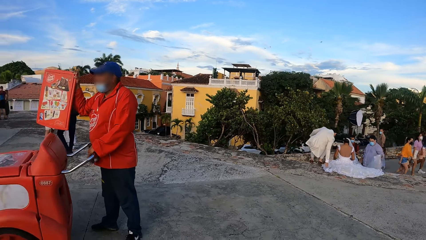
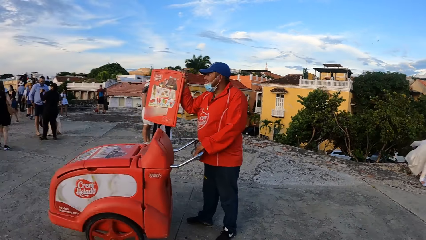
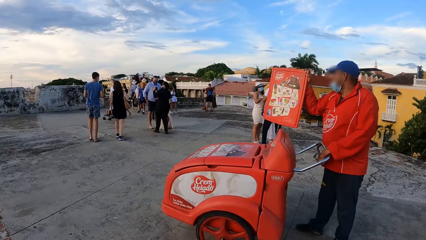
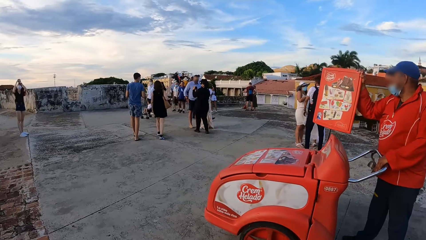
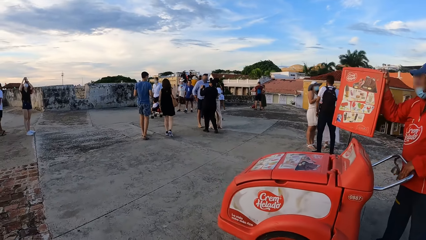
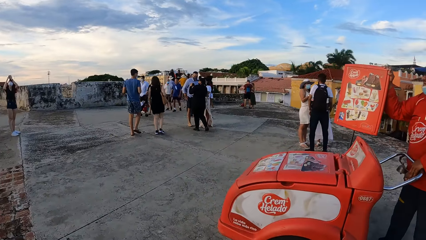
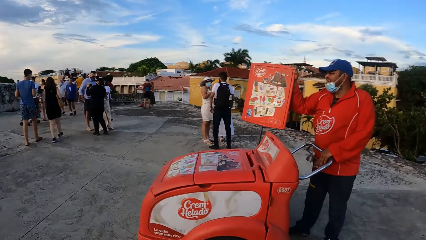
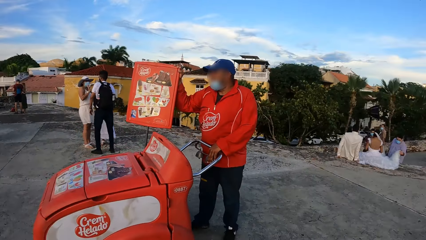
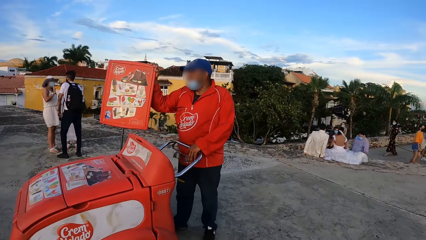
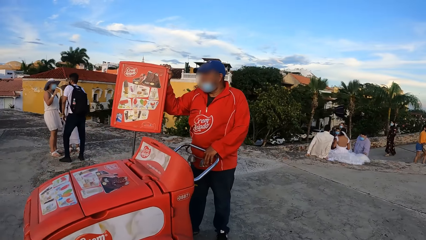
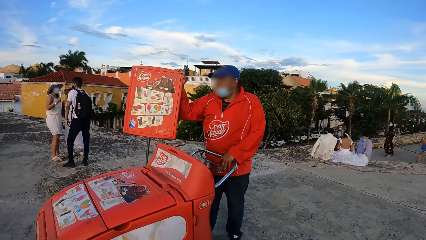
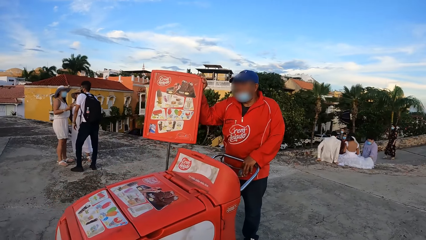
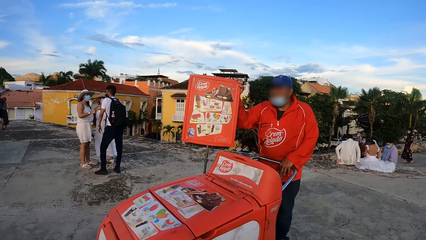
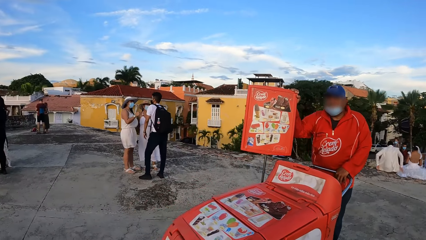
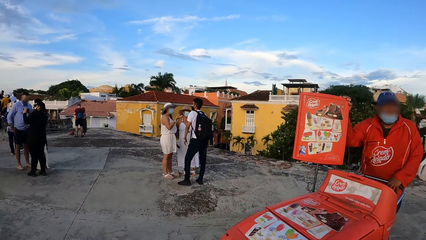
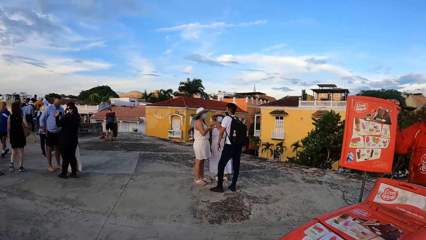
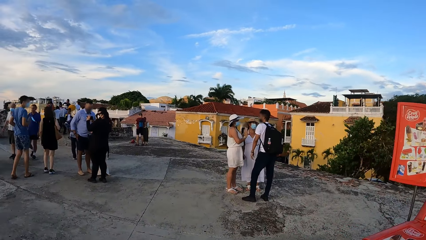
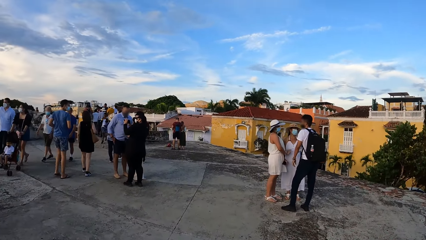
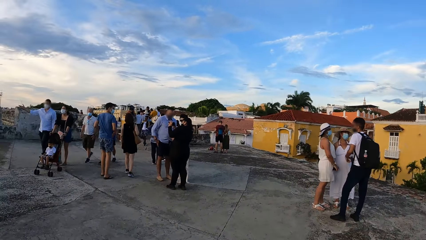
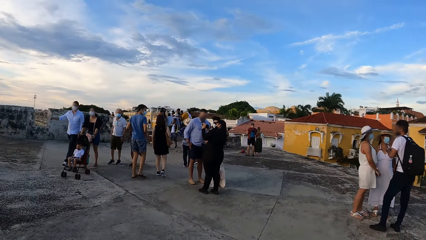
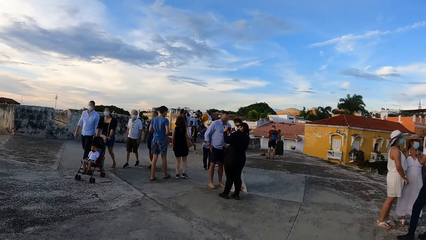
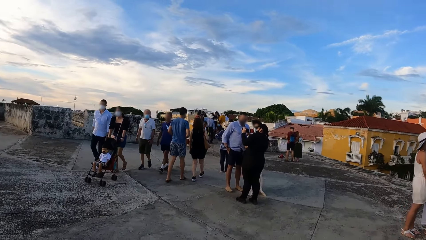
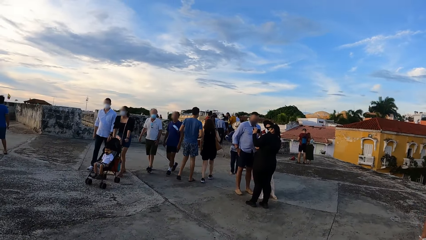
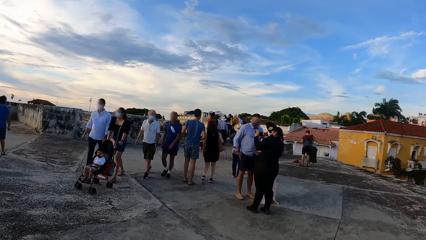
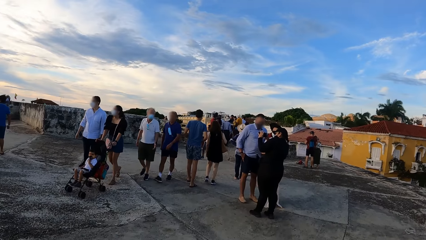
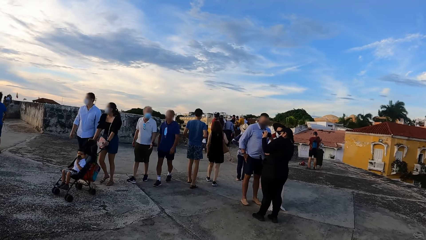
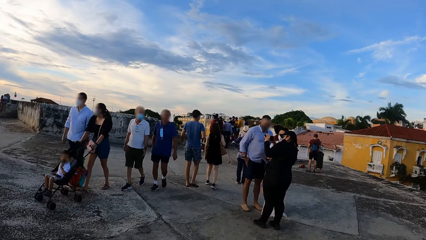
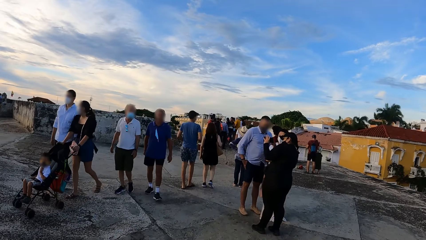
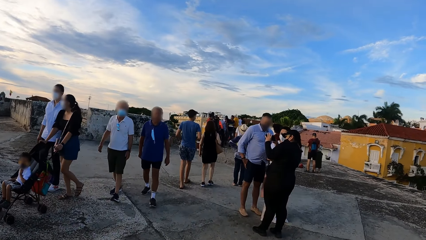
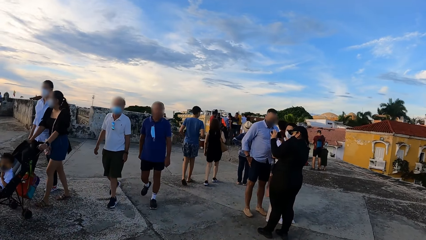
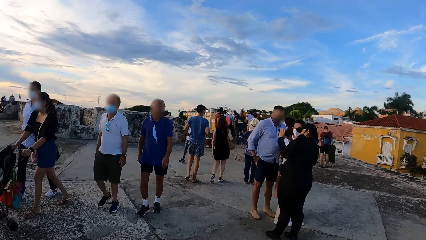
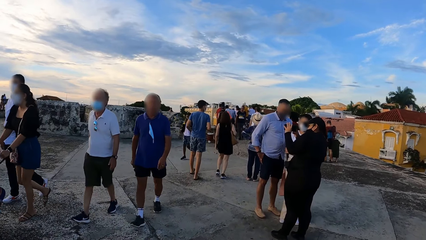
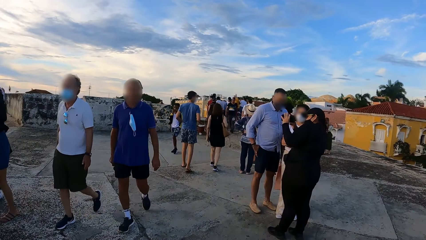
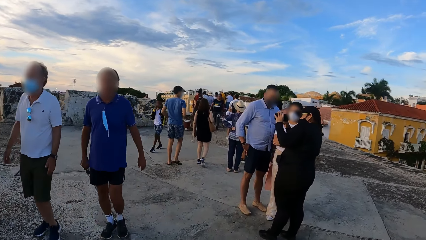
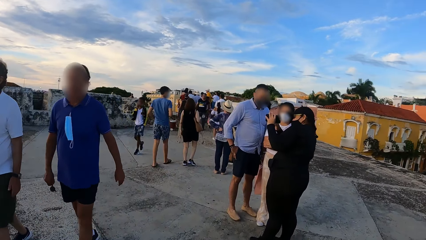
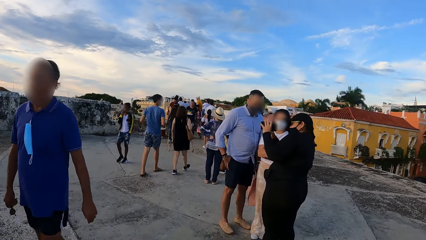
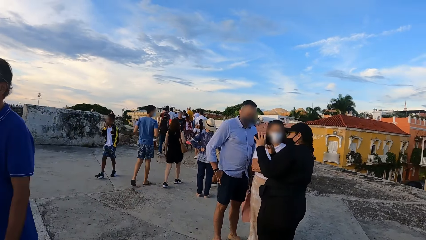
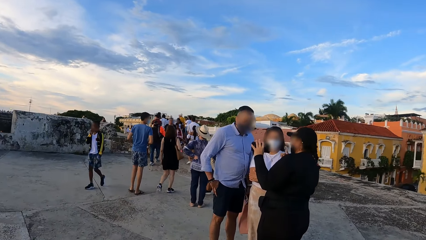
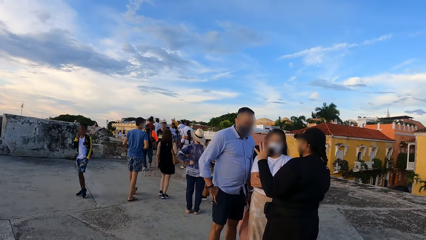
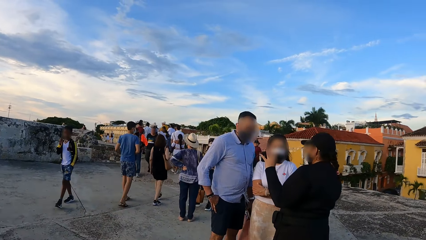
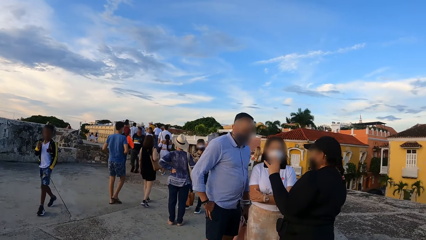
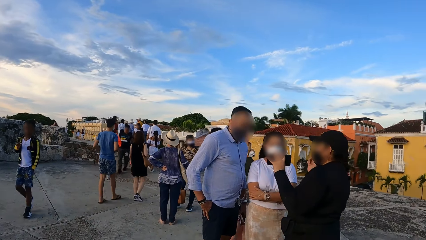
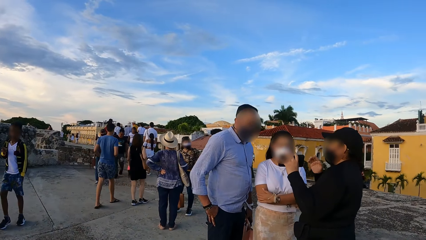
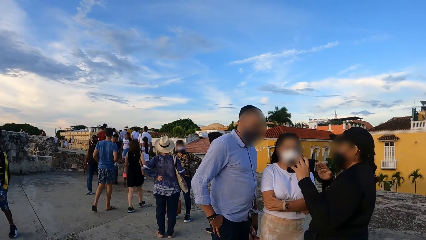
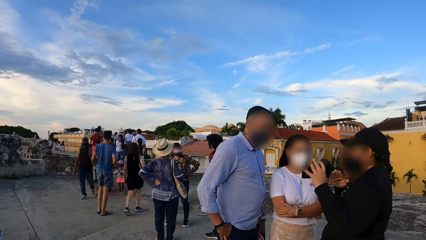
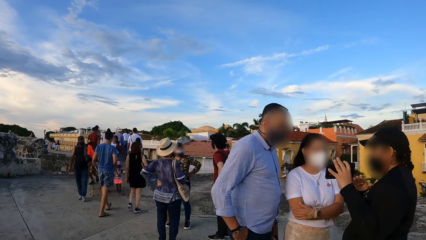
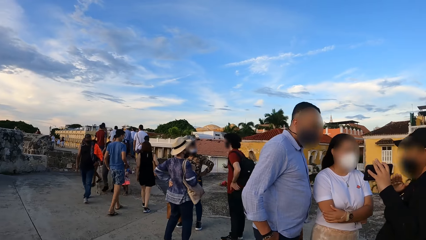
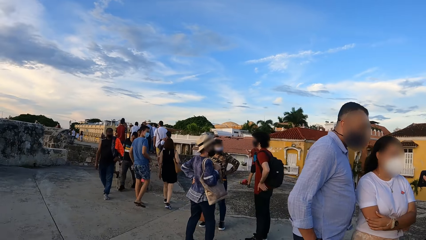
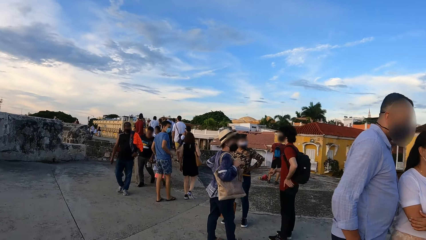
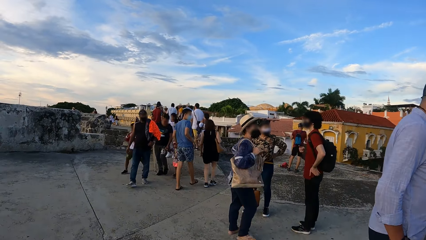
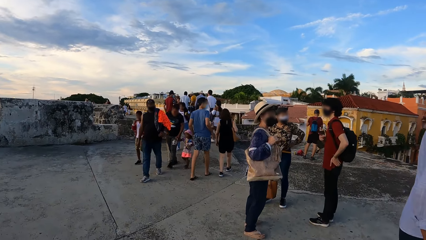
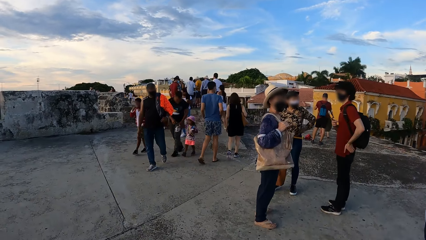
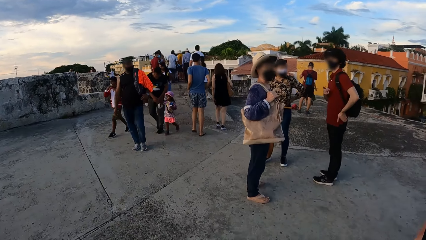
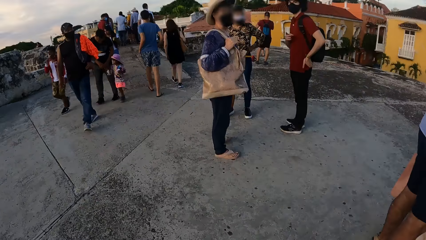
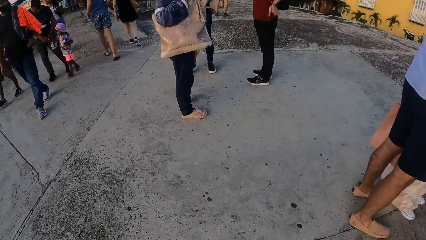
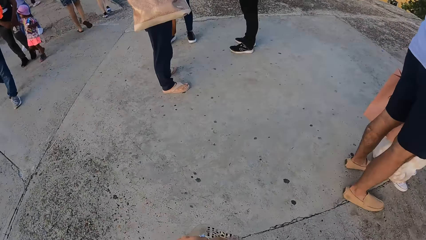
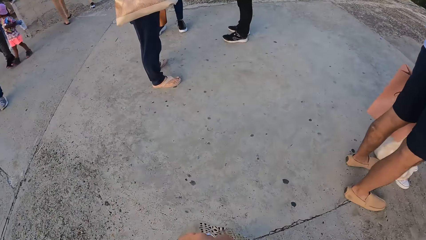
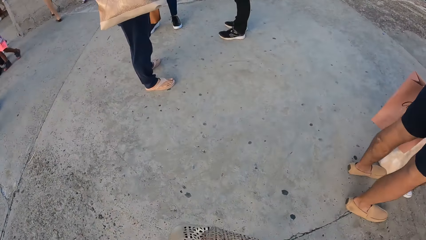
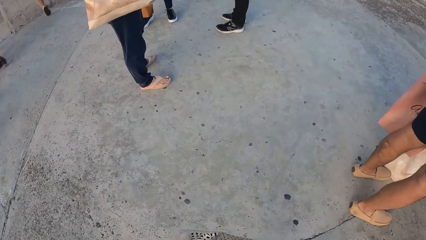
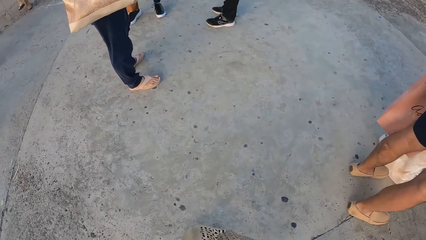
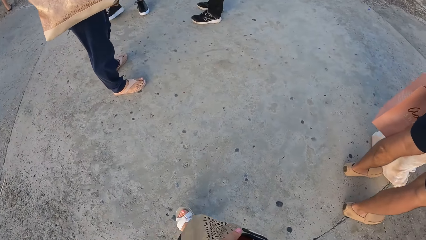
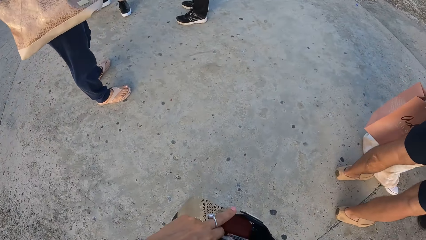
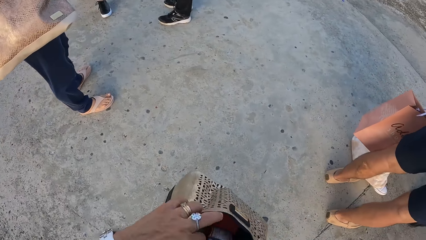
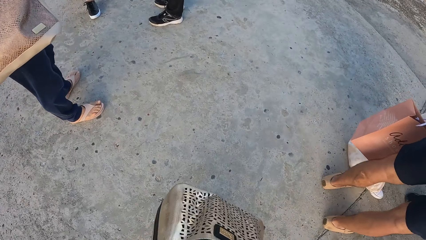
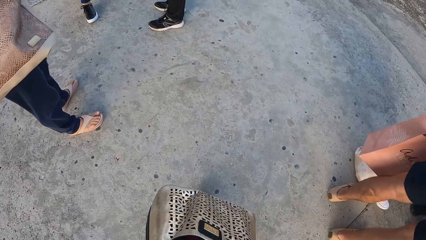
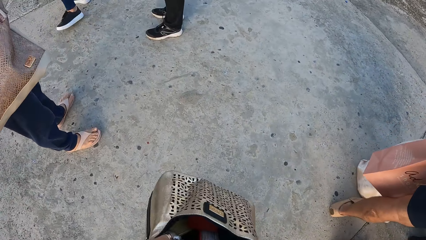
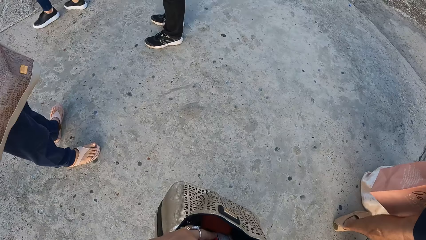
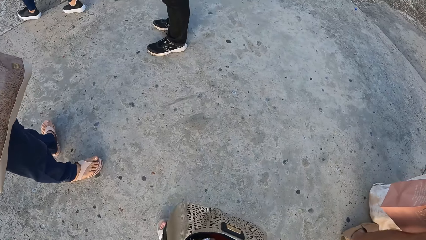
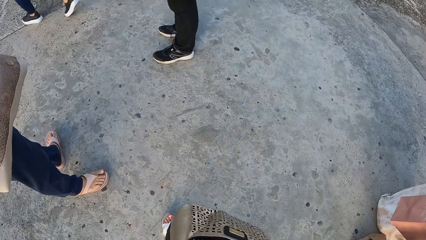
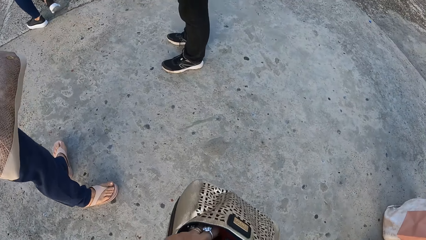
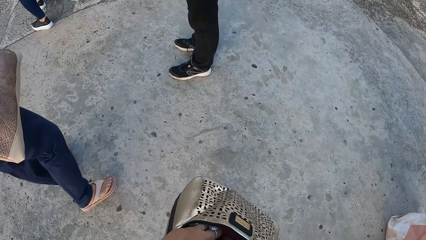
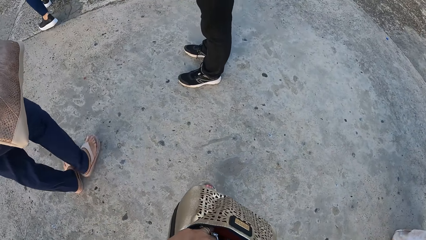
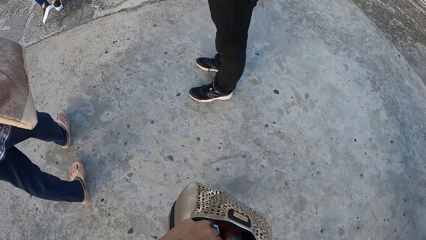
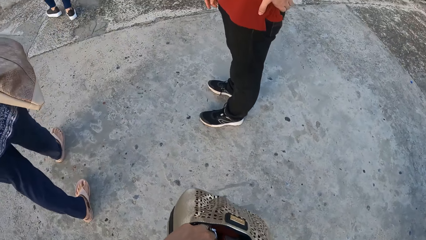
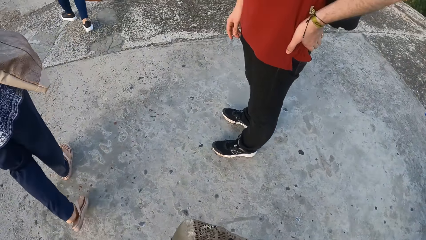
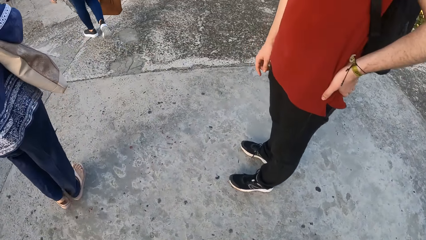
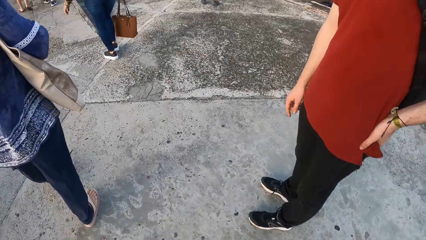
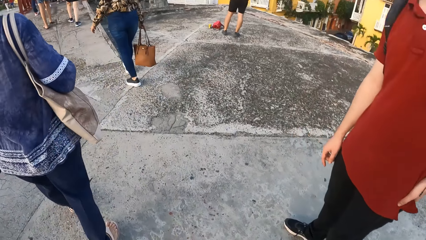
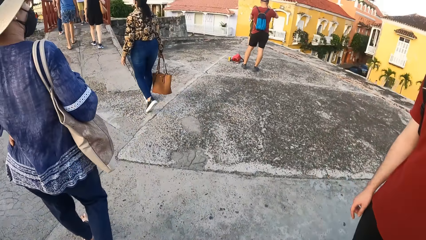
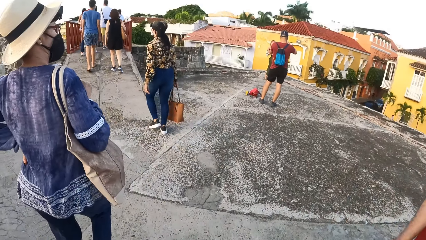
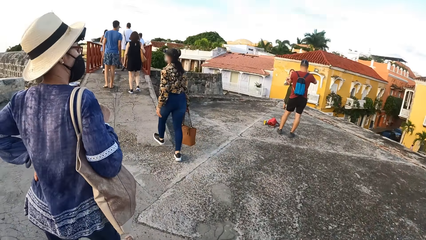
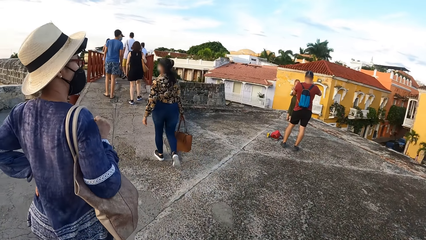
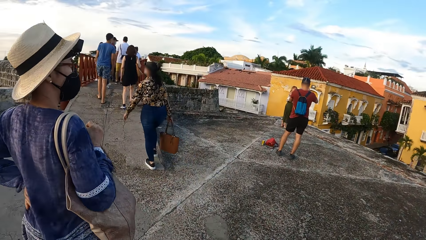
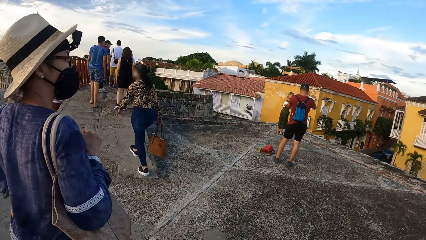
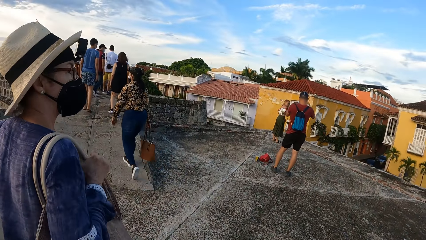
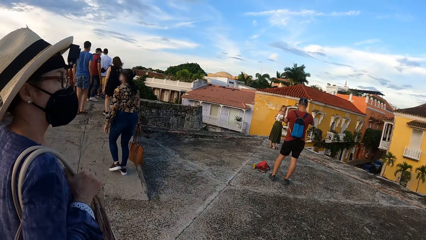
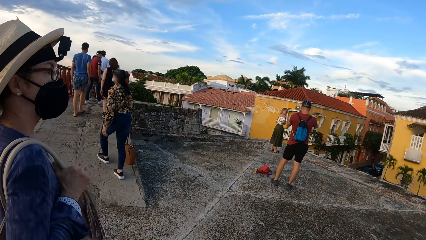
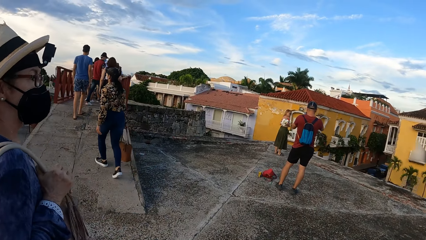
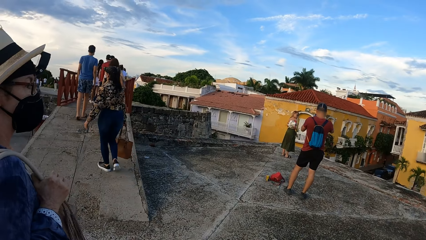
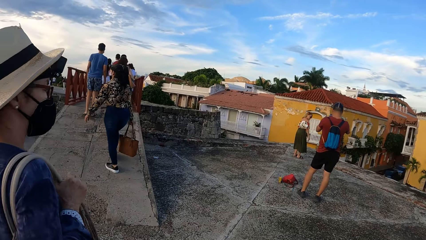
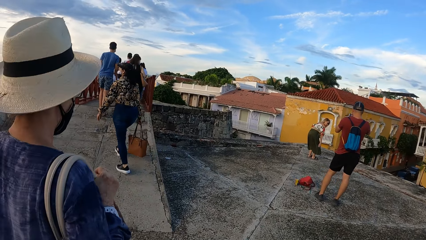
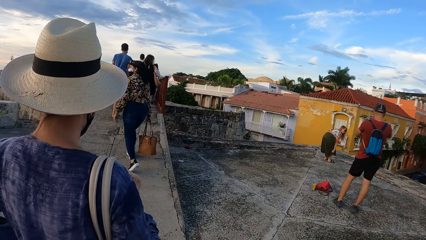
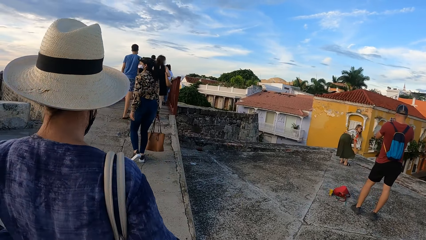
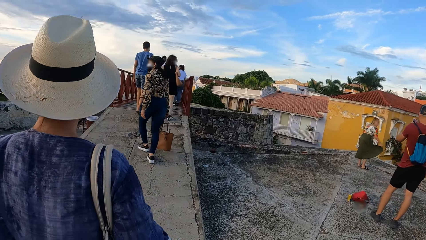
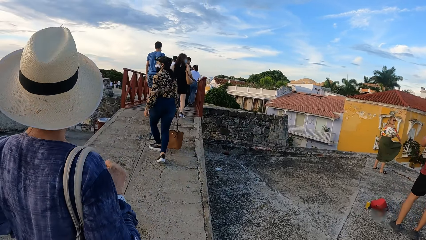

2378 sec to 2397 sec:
A man holds a board. The camera wearer walks around. They look around. They converse with a woman. They touch the bag. They walk around. Another woman walks around. The camera wearer walks around.
